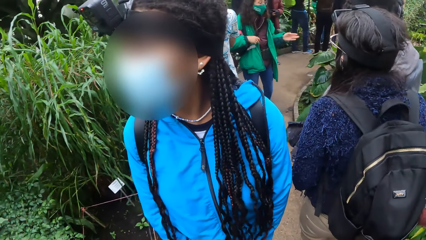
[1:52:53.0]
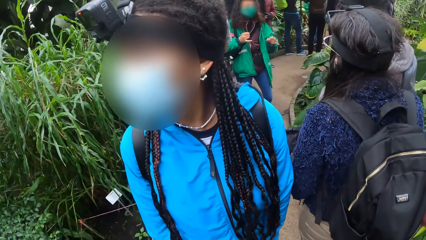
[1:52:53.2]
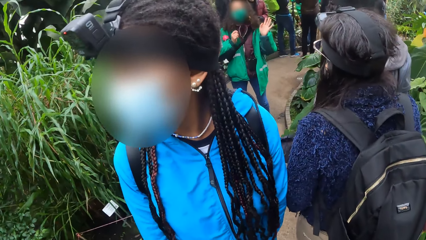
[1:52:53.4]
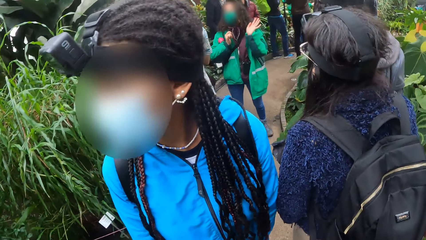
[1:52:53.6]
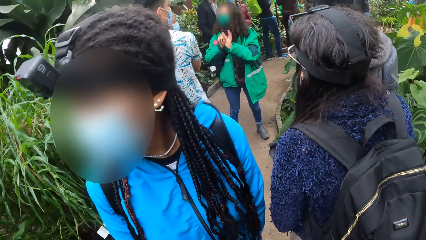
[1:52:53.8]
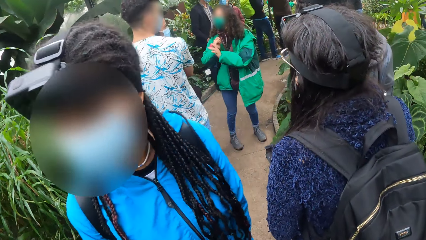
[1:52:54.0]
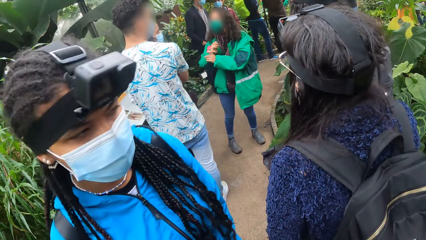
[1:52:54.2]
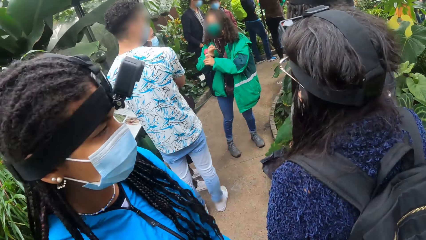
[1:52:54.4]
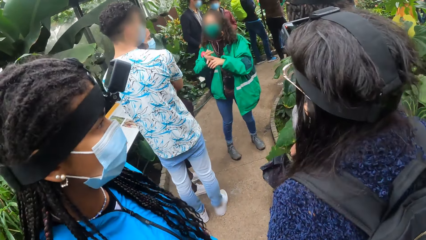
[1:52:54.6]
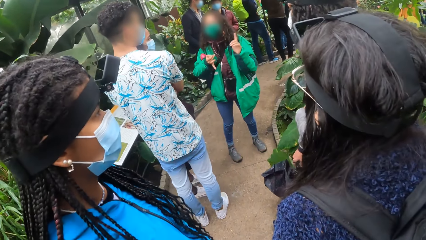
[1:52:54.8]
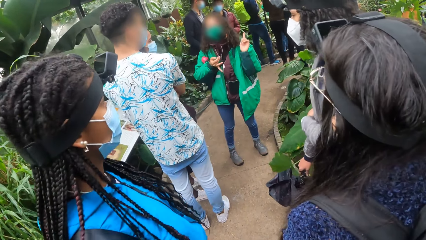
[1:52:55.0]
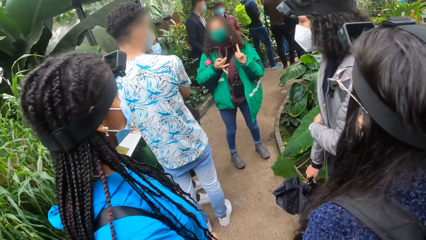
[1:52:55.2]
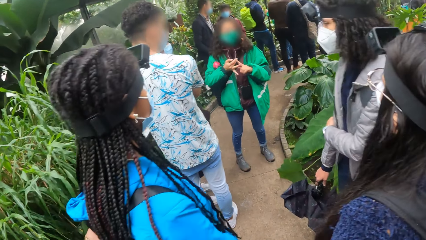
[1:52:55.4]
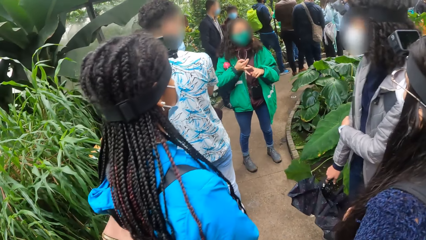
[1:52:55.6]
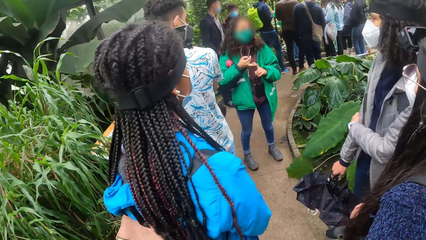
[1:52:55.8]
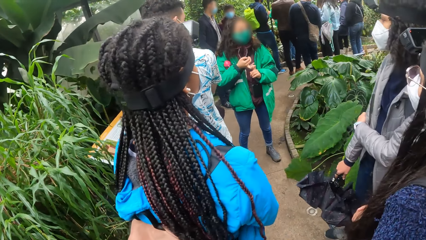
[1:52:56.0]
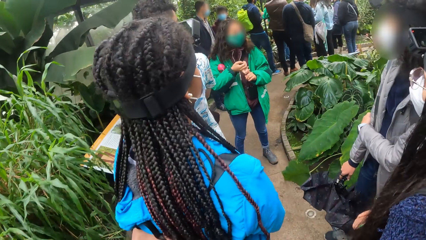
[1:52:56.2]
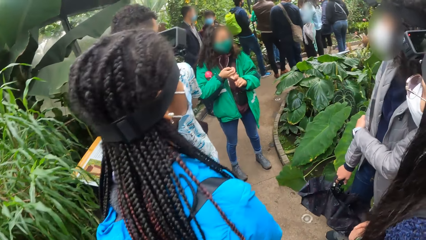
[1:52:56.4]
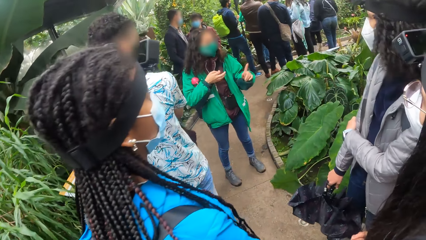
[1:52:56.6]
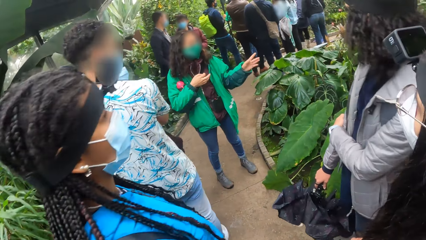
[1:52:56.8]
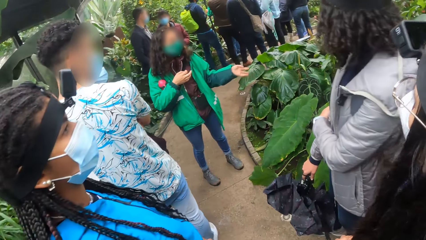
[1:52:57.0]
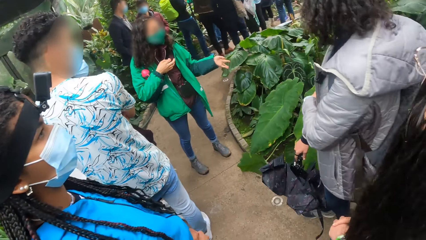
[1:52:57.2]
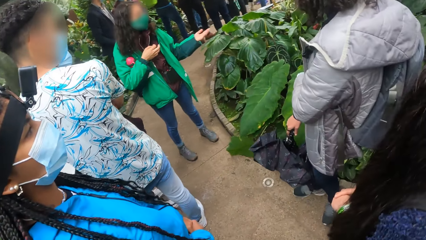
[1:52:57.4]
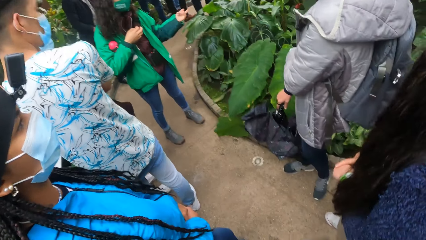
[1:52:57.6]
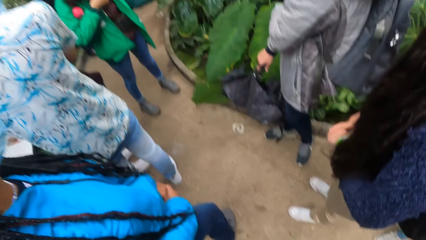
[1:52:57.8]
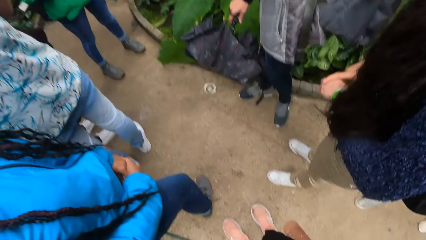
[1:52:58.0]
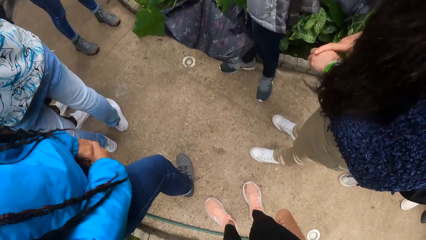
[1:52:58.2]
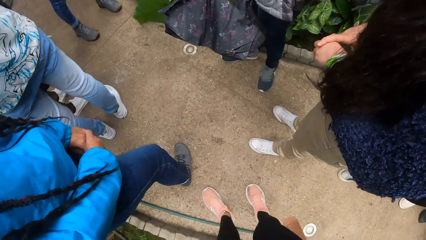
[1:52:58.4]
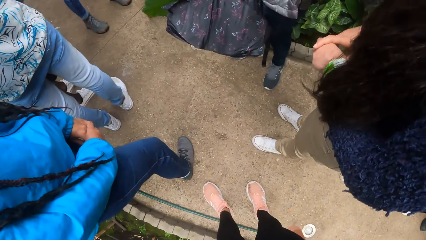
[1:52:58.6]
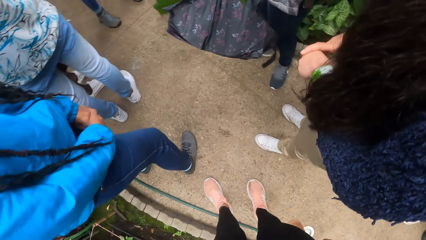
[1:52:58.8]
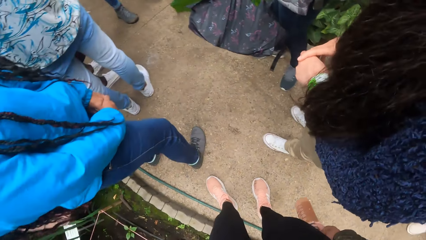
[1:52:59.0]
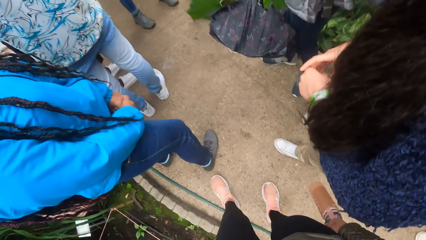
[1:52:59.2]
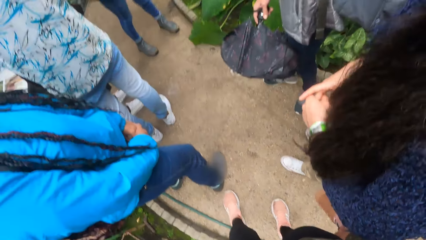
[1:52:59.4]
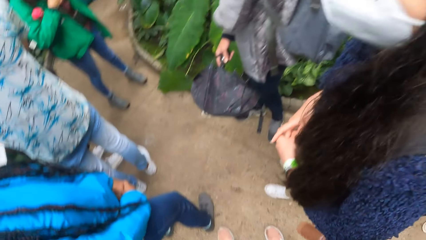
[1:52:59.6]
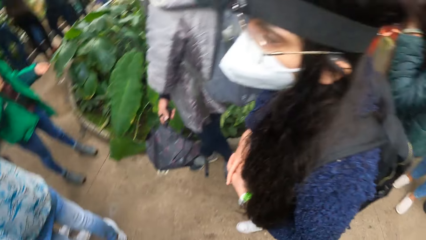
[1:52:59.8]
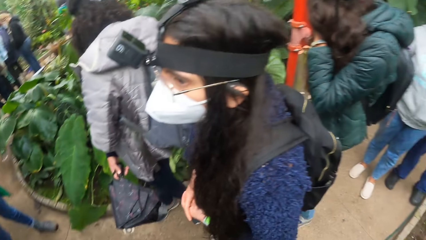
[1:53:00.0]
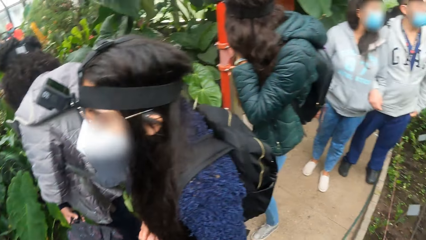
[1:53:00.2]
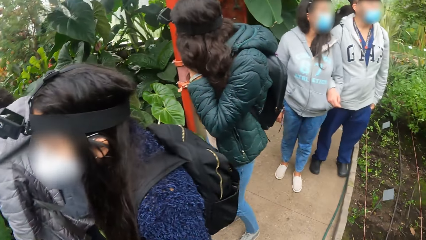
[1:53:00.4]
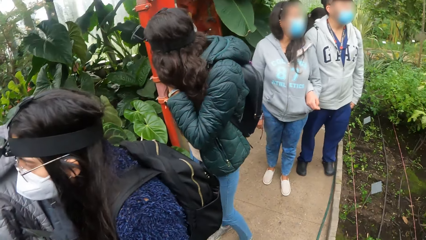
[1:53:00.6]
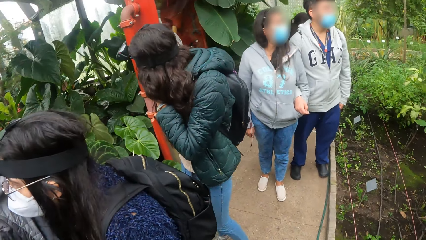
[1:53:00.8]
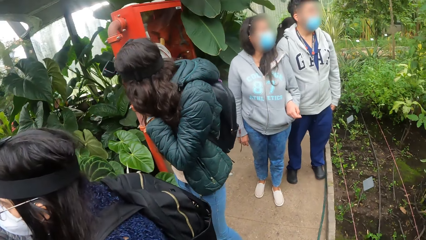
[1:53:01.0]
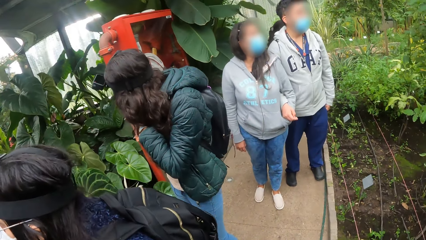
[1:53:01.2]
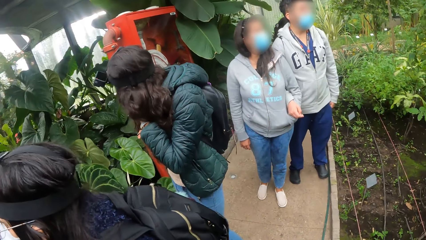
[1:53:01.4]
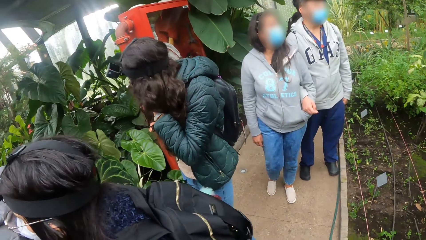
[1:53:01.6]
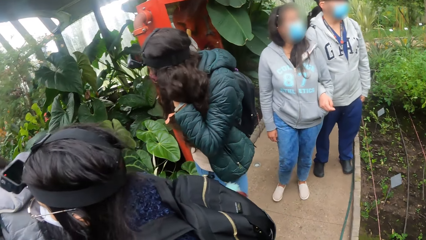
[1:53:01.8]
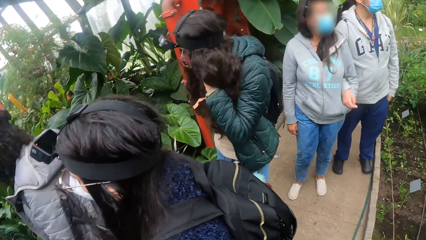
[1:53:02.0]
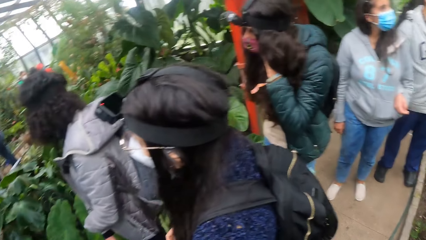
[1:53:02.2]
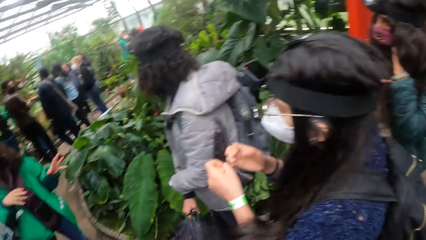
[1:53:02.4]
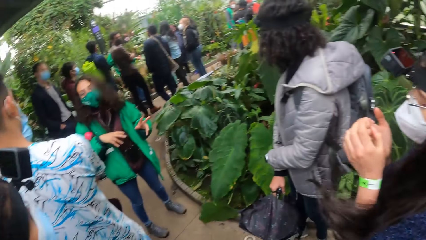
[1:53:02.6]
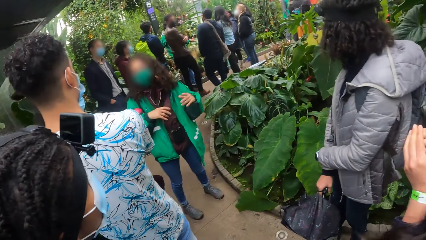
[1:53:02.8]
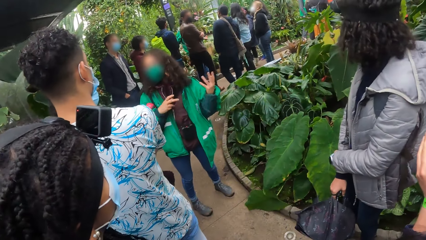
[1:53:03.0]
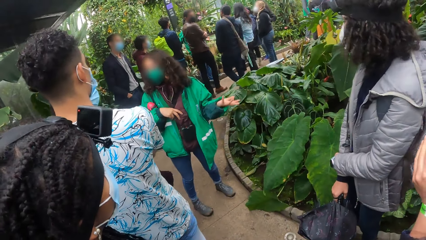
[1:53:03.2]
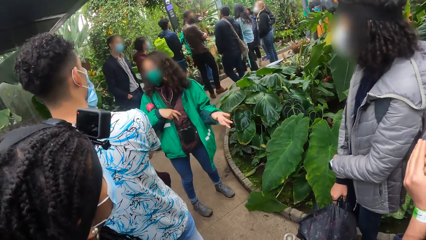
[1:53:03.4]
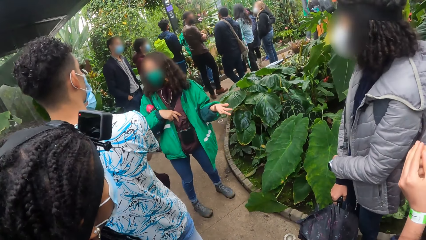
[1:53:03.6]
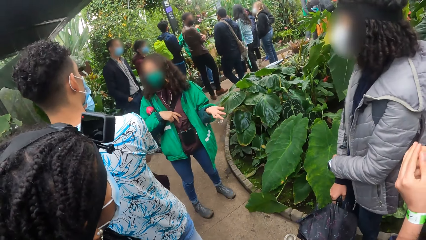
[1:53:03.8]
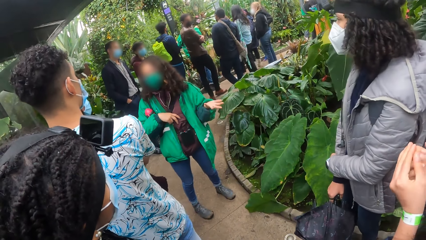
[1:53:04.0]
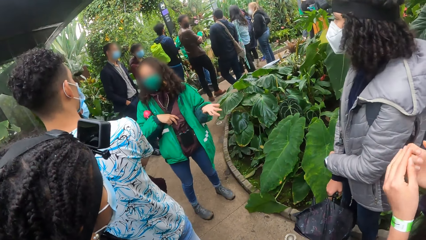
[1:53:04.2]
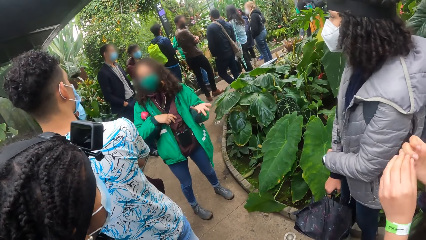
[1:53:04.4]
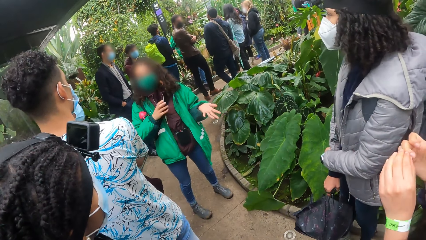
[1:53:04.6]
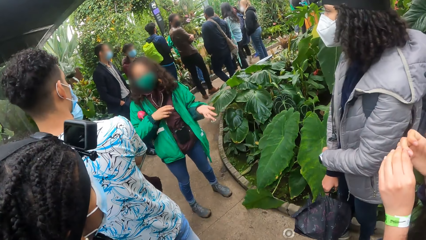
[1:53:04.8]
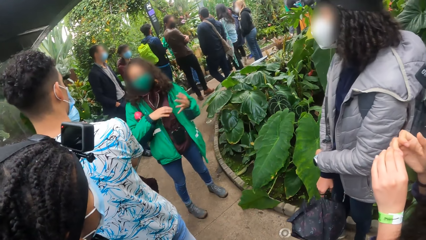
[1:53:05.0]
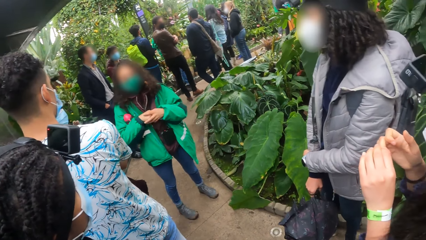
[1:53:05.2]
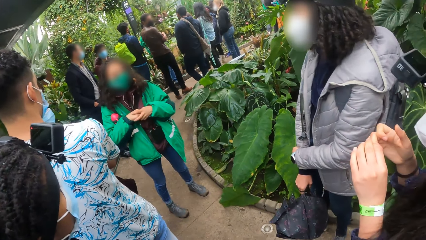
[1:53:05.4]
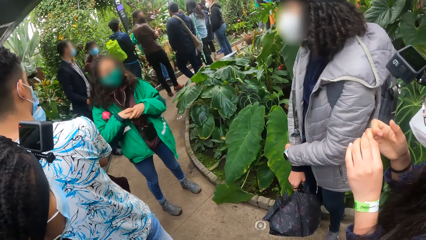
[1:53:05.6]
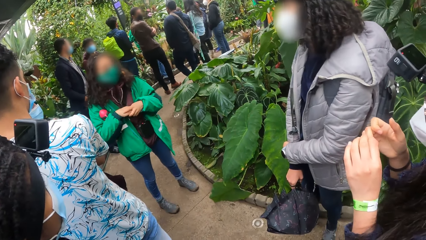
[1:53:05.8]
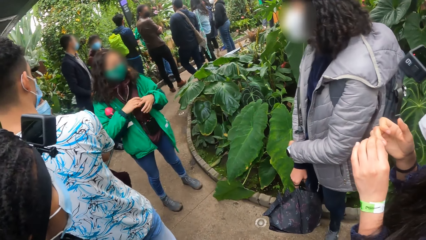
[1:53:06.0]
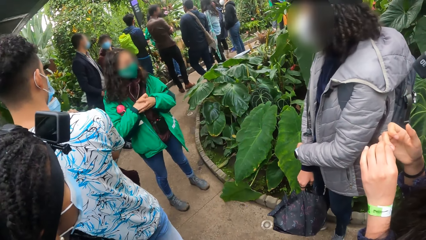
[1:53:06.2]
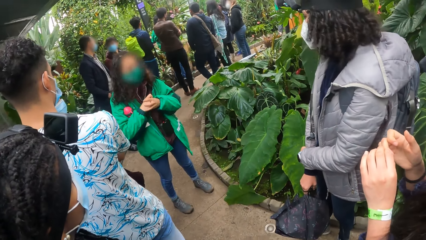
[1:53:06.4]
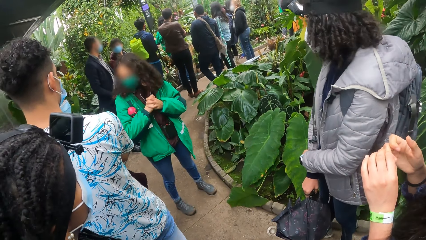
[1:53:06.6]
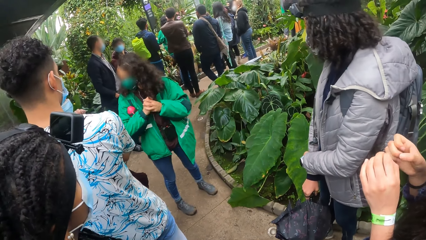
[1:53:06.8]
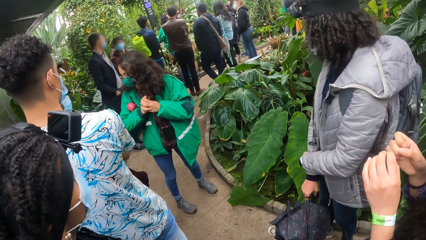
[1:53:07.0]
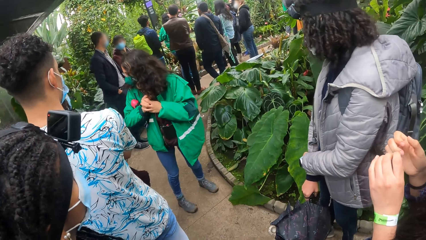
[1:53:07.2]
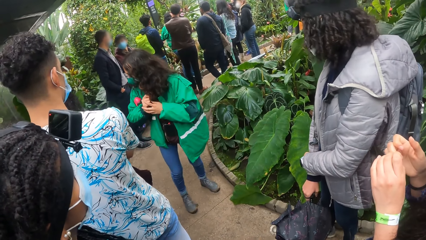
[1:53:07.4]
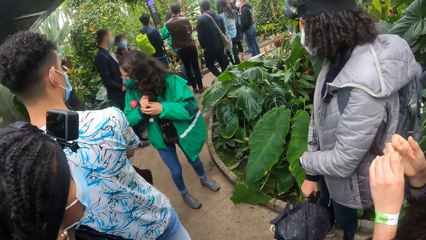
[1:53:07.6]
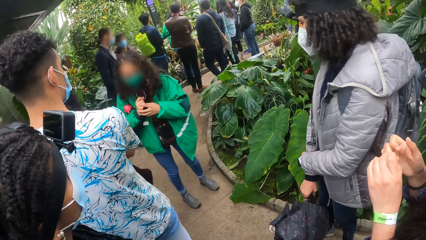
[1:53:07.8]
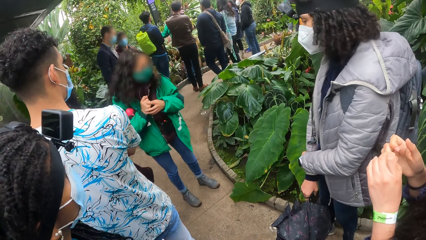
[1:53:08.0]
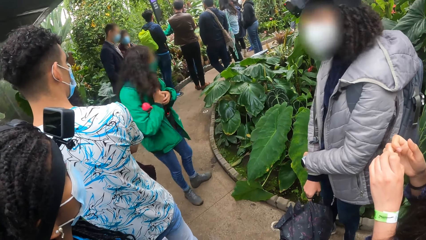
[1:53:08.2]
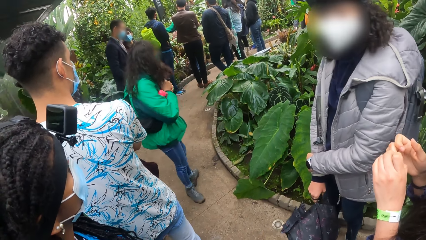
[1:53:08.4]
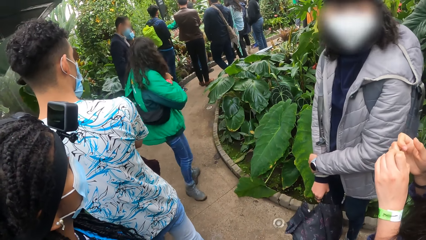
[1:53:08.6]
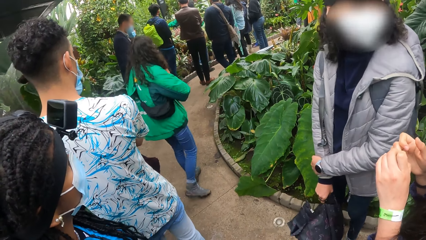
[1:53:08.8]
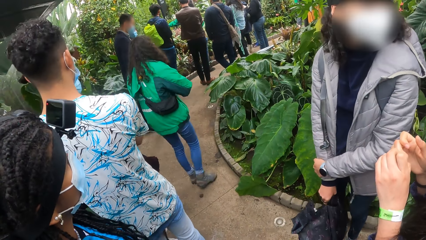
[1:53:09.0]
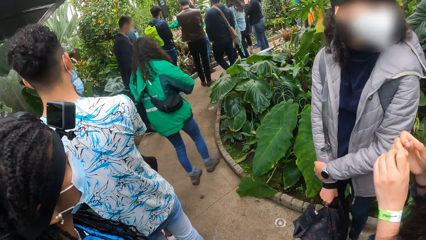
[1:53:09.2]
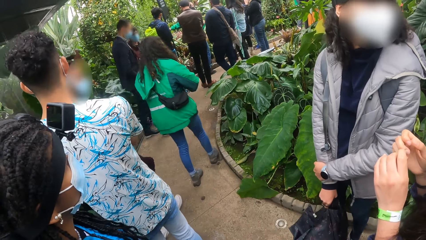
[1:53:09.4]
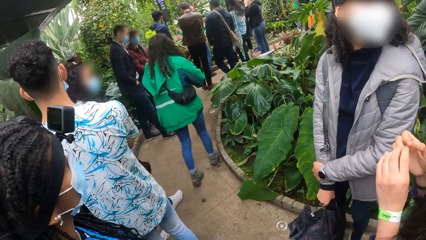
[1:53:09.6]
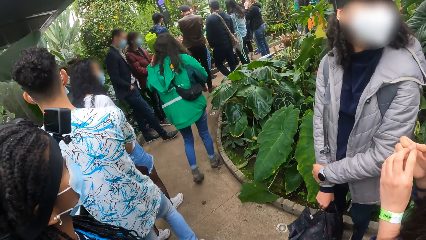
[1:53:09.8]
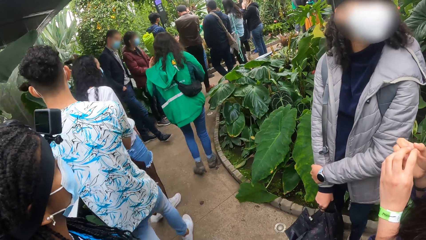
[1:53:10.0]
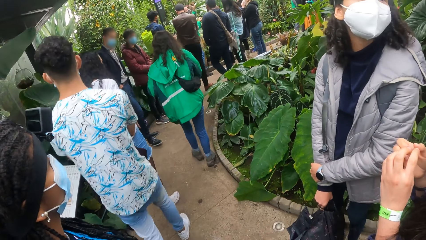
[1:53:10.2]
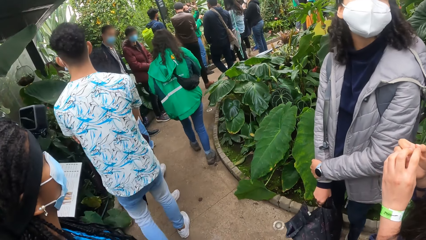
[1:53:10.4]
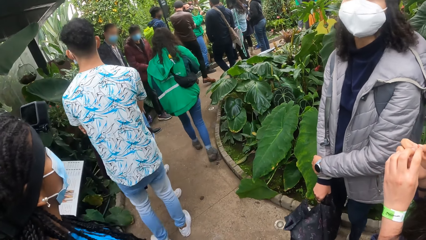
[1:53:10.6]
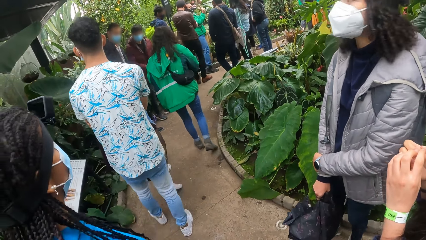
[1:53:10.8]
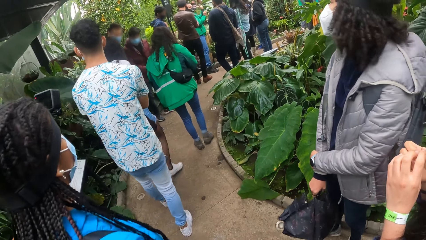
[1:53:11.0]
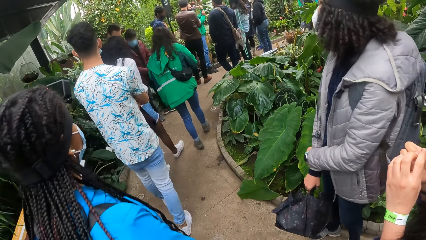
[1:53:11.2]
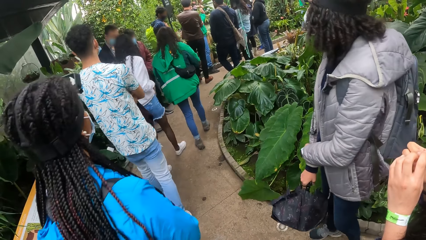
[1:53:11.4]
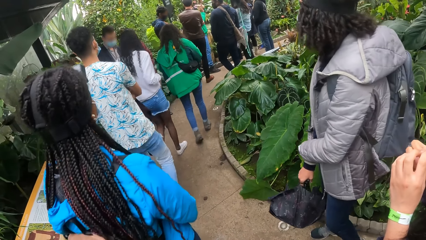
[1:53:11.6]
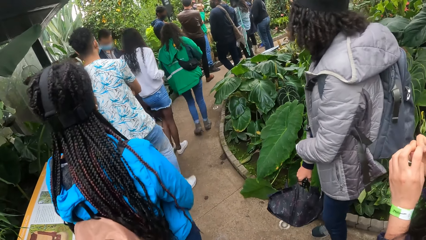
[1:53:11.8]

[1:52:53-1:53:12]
The camera wearer looks around. A person trains plant species to other people. The person gestures. Another person holds a third person's hands. The second person touches fingernails. The first person trains plant species to the people and the third person. Other people train plant species on a different flower plant garden. The first person turns and walks around the flower garden. Another person holds an umbrella. The other people walk around the flower garden.
